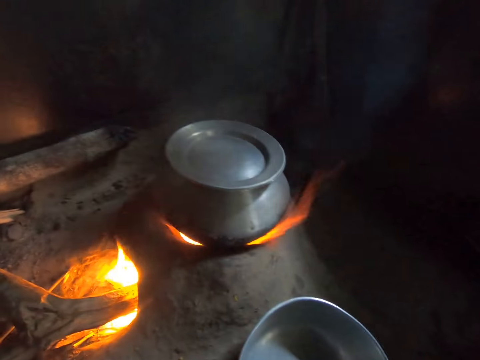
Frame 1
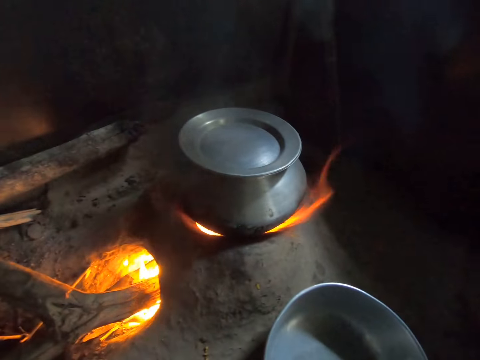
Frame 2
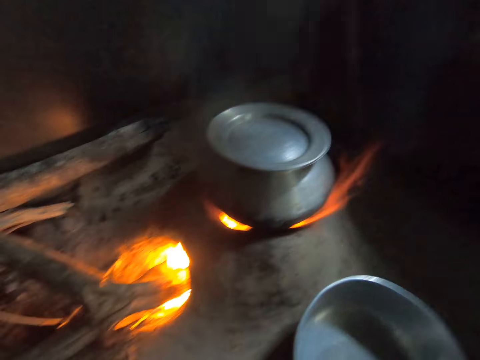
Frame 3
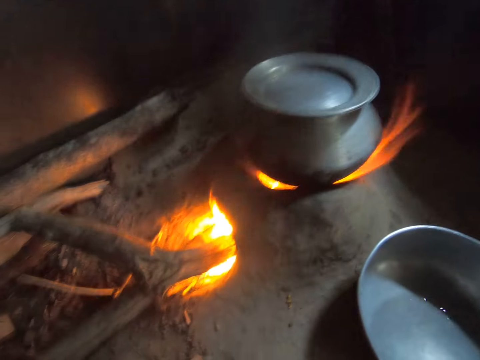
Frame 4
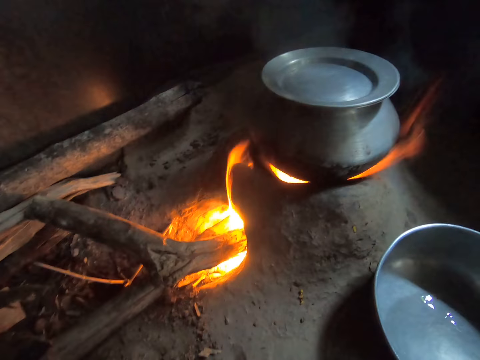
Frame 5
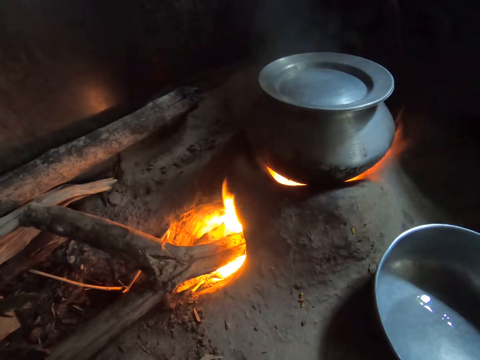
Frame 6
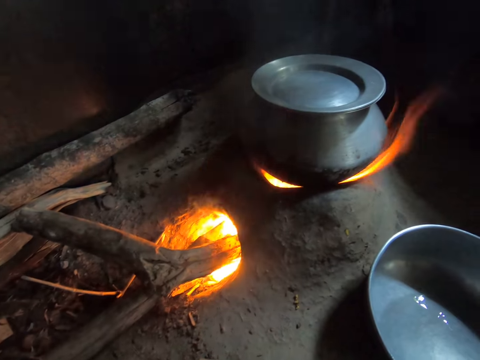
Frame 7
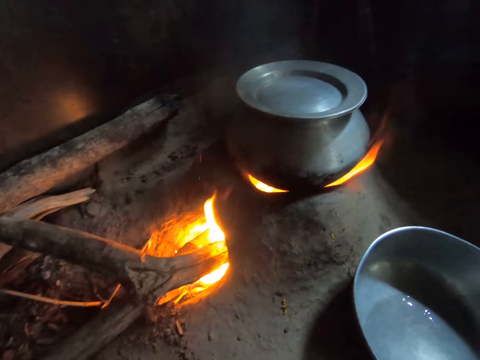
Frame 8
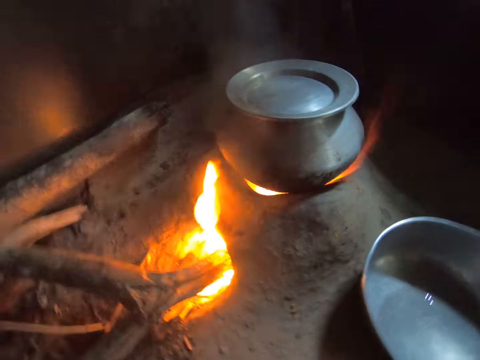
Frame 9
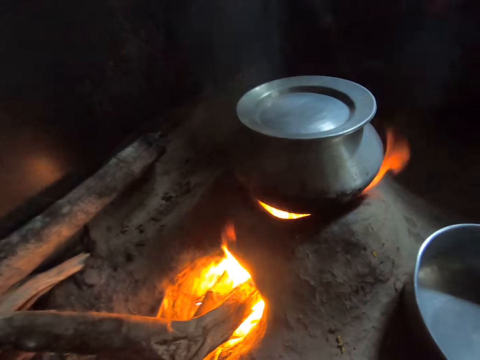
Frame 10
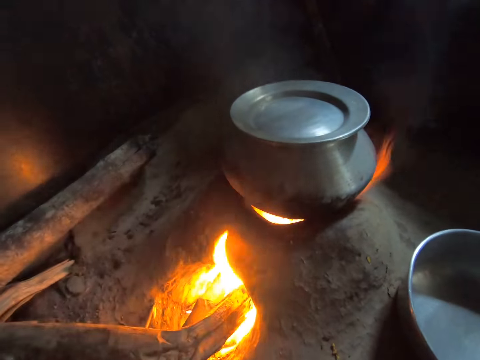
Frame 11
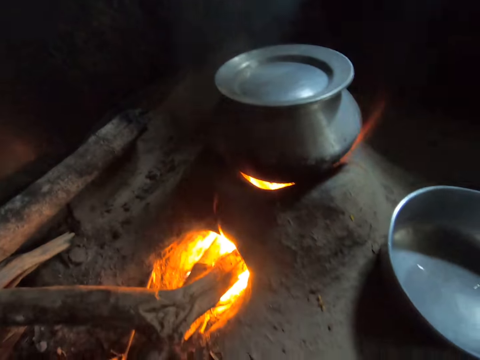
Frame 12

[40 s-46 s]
The camera wearer looks at the fire.

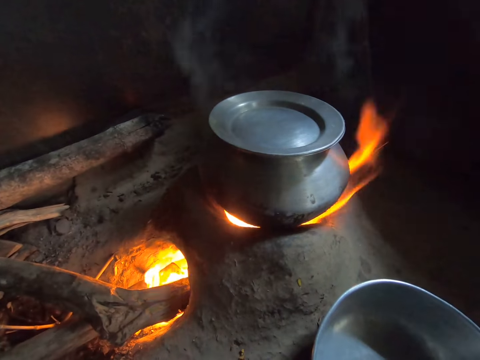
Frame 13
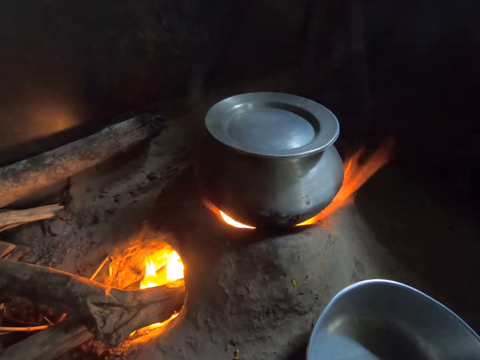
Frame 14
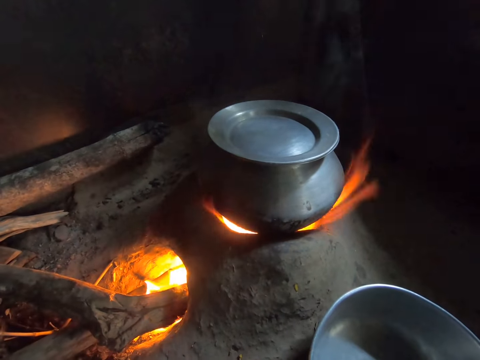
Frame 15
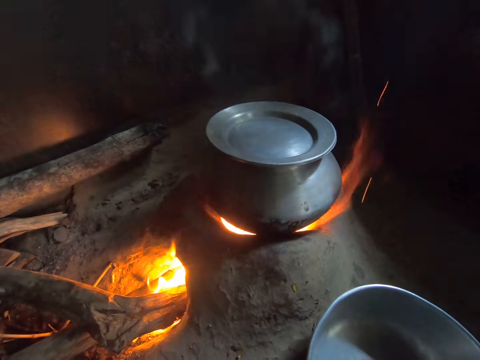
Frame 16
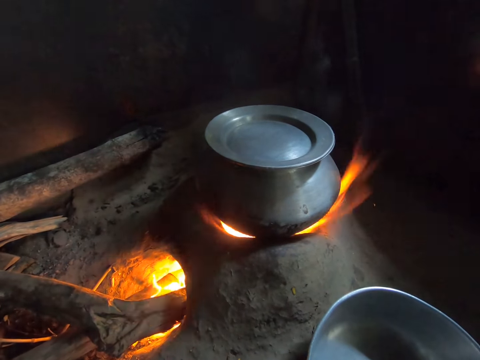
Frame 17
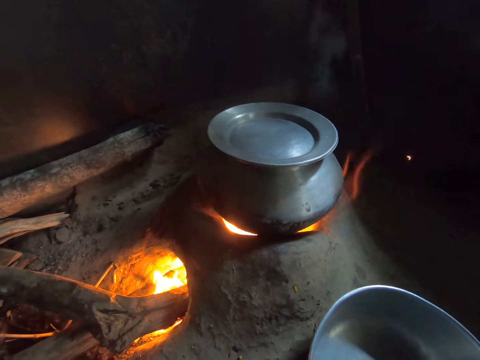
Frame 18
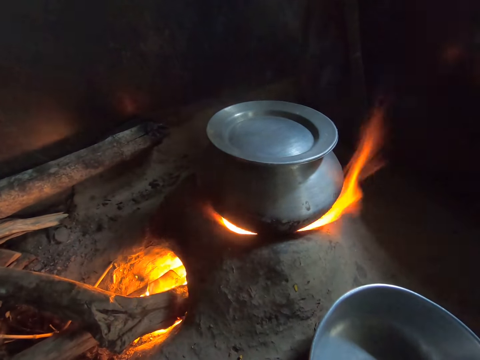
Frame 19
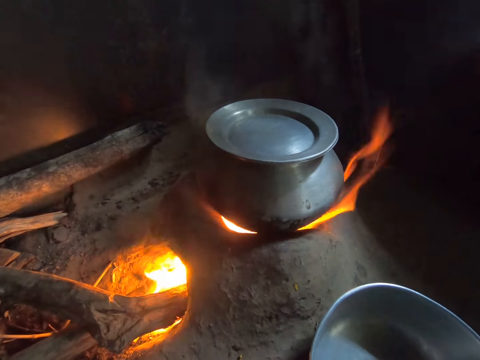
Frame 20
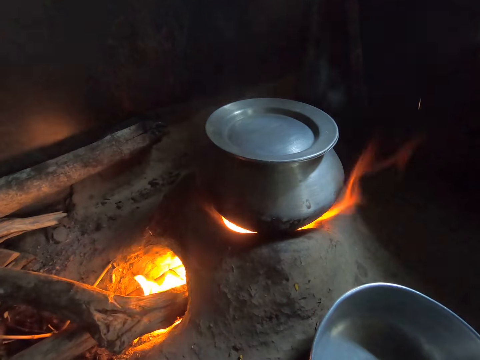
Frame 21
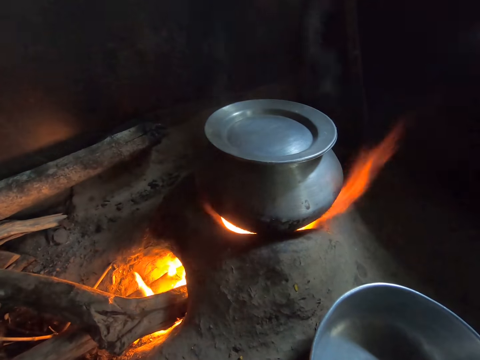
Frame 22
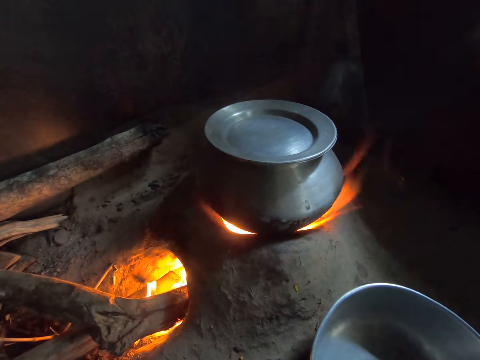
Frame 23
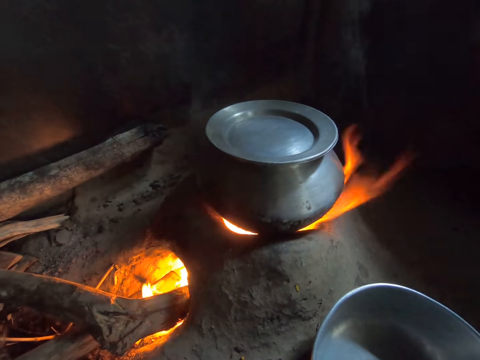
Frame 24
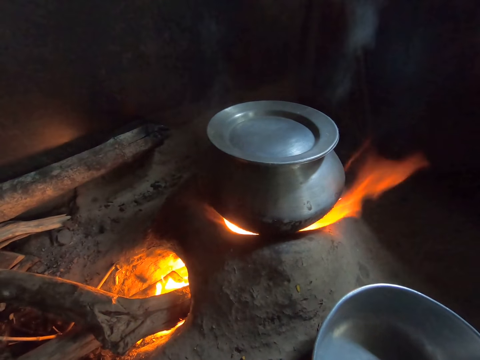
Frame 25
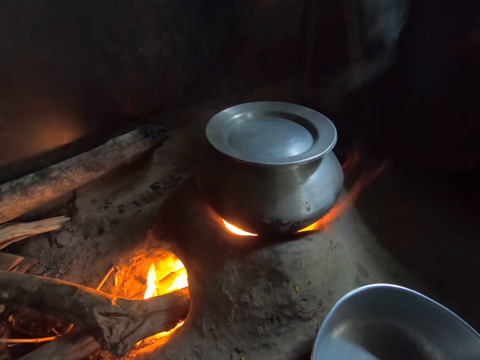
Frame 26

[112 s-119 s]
The camera wearer looks at the fire.

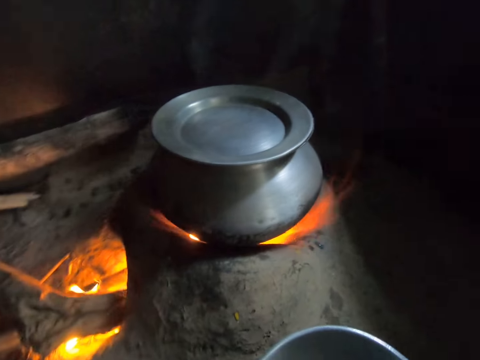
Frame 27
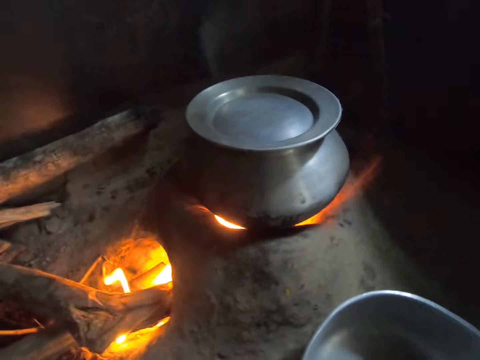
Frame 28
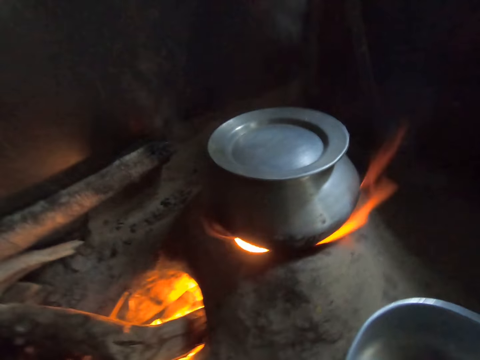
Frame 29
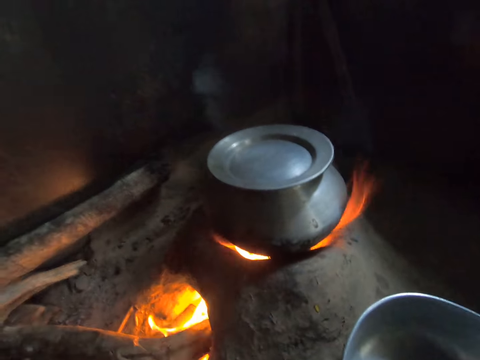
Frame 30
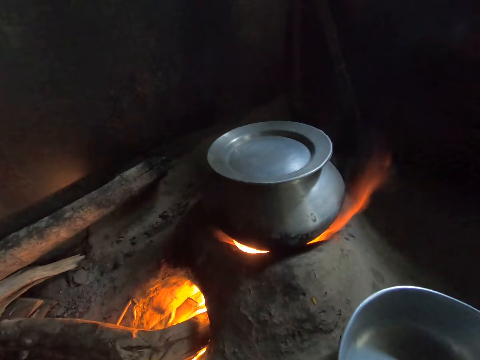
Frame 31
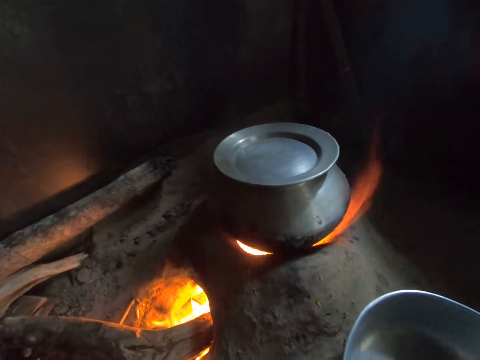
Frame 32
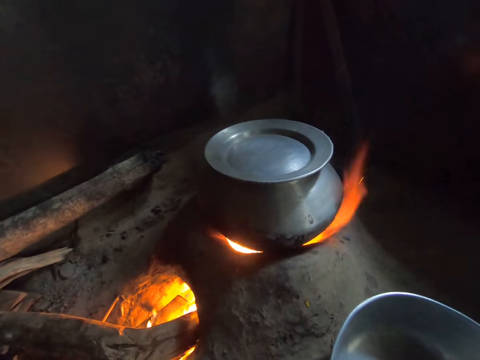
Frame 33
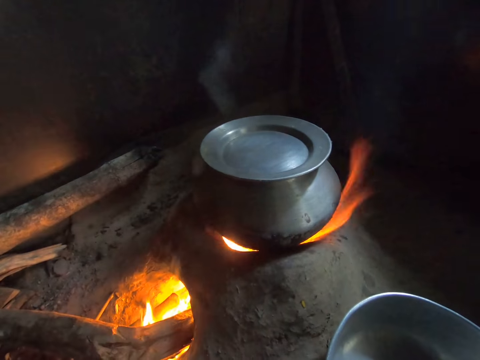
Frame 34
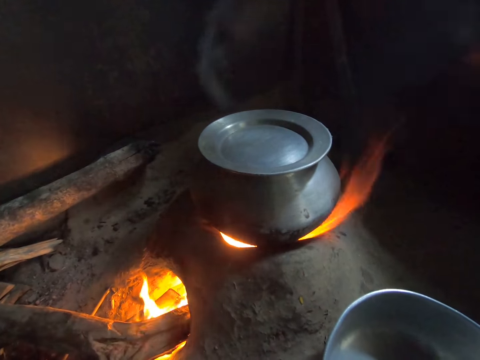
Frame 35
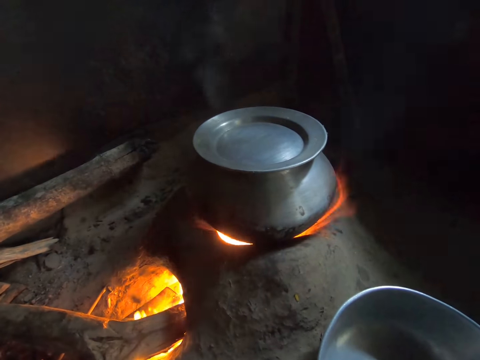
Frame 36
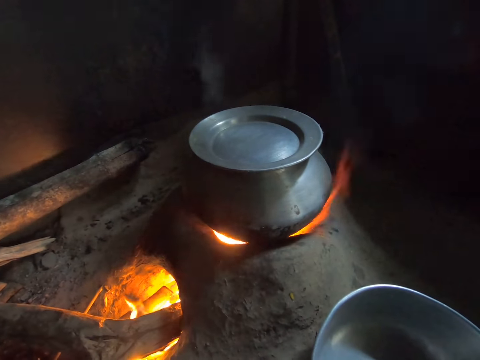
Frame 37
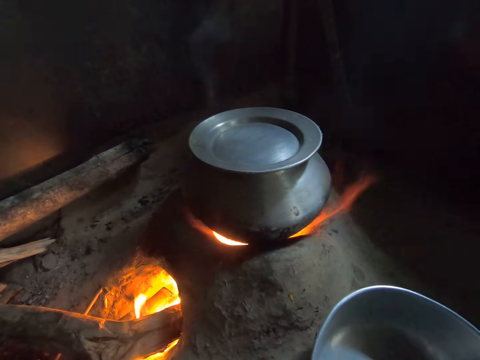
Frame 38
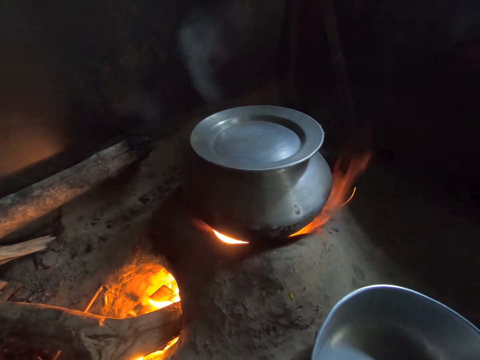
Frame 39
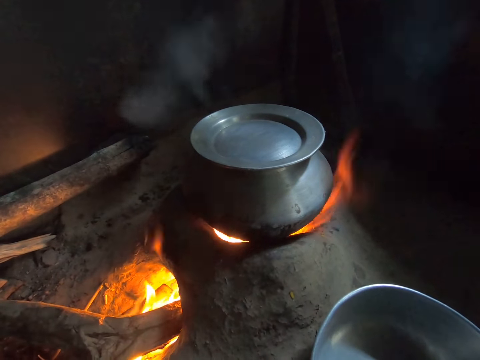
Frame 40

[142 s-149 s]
The camera wearer raises her left hand.
